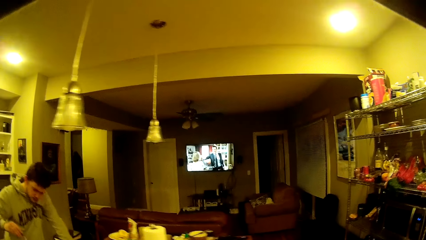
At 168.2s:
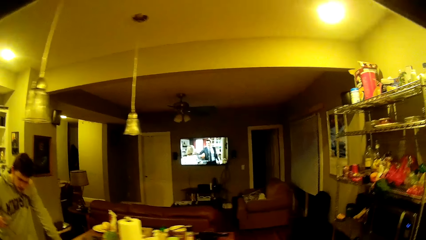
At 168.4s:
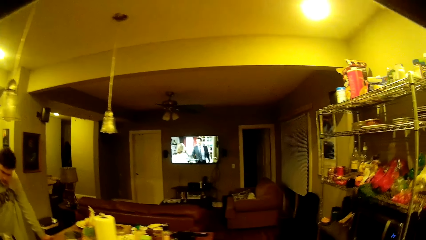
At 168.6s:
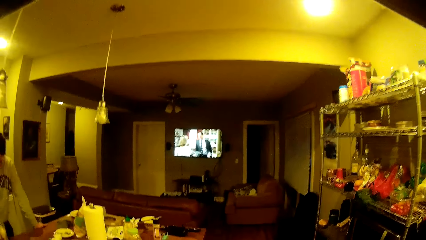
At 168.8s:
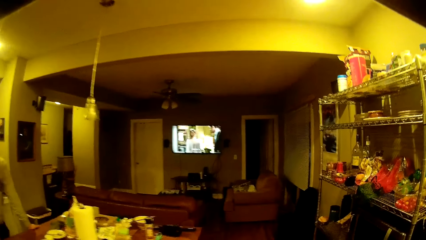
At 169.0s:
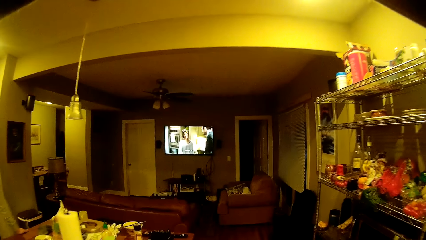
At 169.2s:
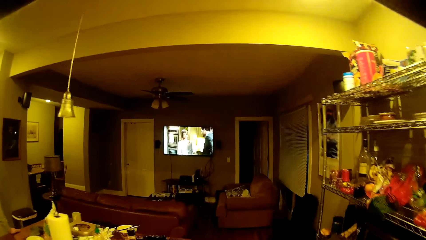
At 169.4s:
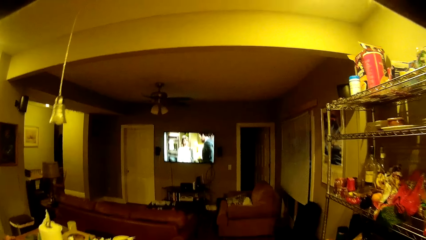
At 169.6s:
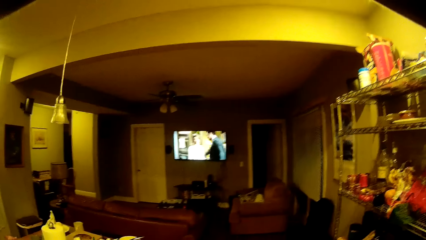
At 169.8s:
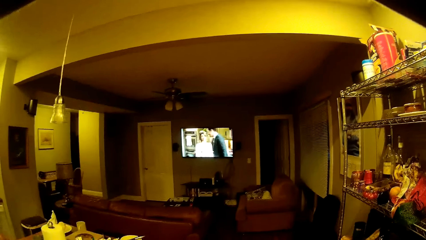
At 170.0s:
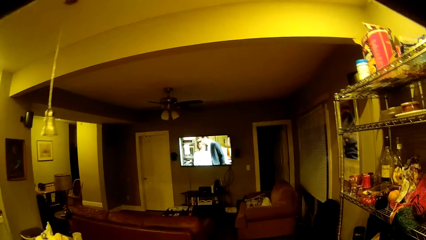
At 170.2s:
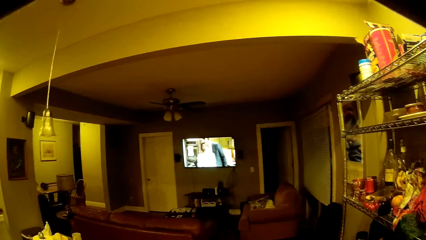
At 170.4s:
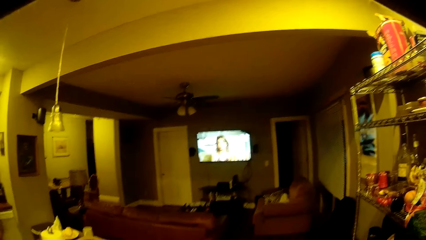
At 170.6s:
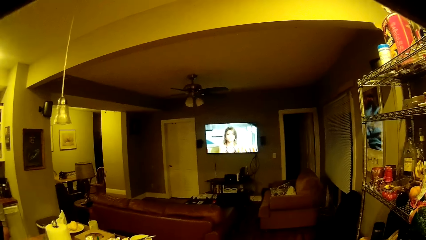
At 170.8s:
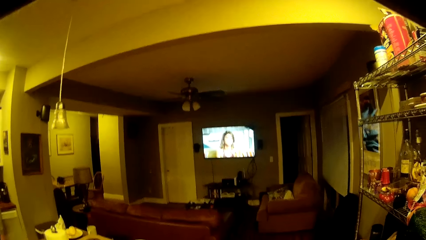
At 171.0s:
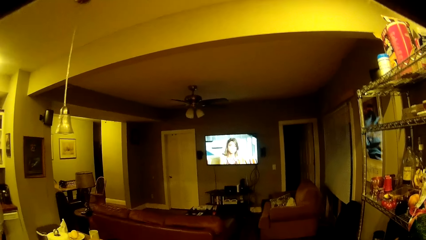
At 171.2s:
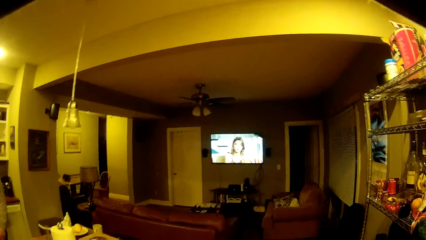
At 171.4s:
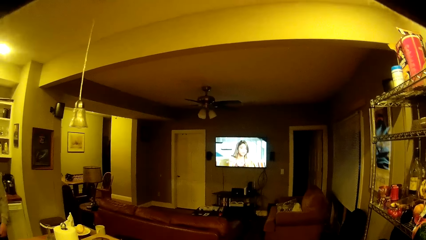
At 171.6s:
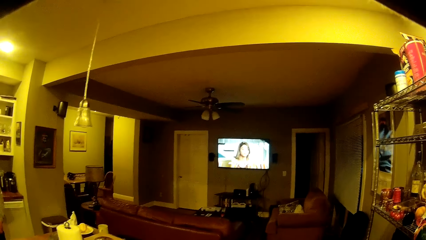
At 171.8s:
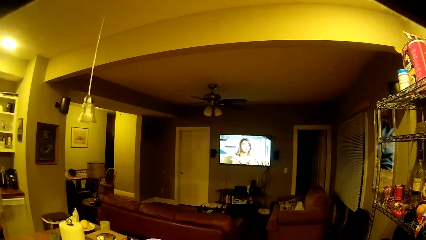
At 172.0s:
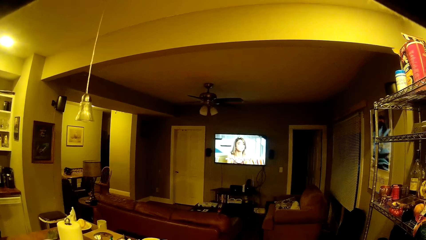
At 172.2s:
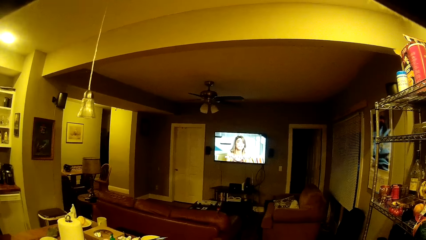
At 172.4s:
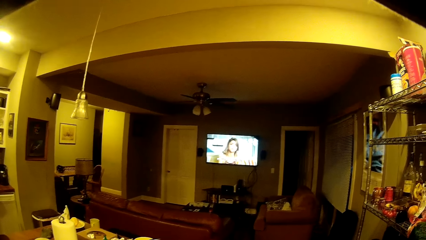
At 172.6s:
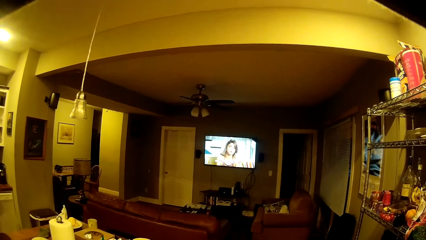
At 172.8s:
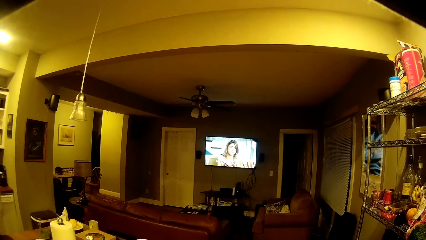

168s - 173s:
The camera wearer walks. They do something.

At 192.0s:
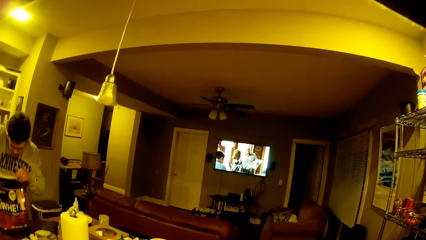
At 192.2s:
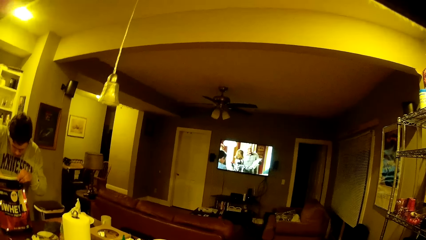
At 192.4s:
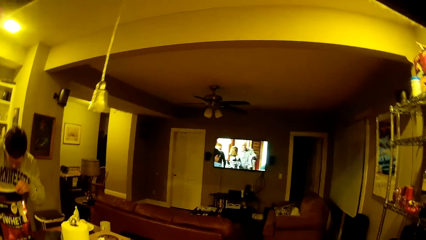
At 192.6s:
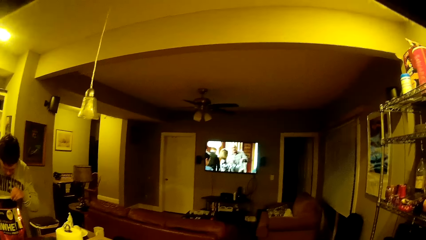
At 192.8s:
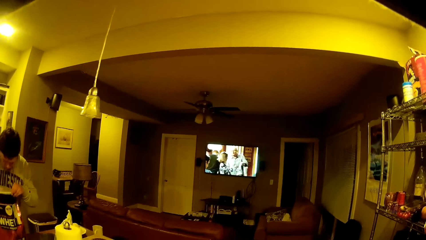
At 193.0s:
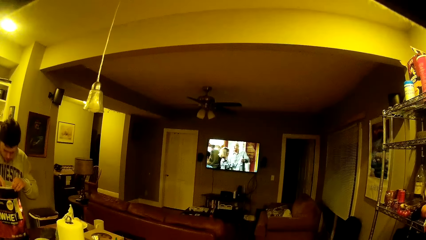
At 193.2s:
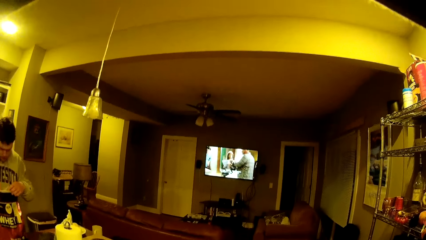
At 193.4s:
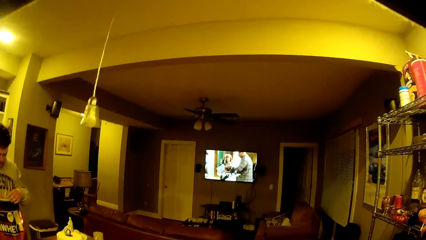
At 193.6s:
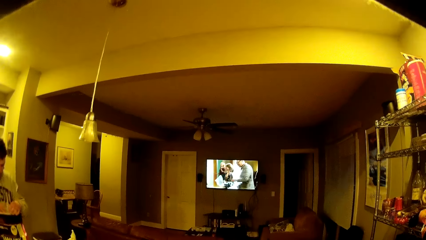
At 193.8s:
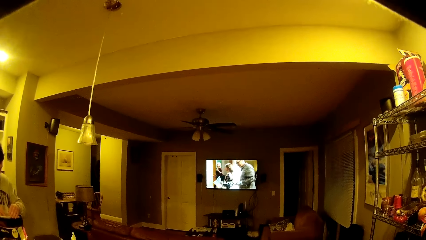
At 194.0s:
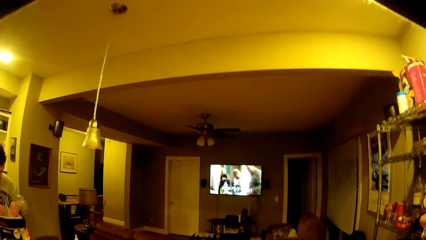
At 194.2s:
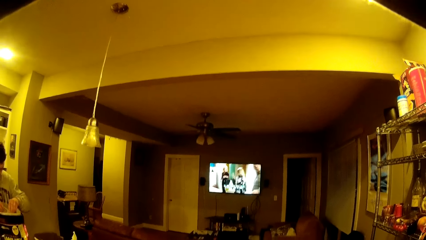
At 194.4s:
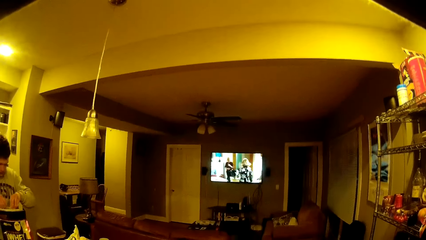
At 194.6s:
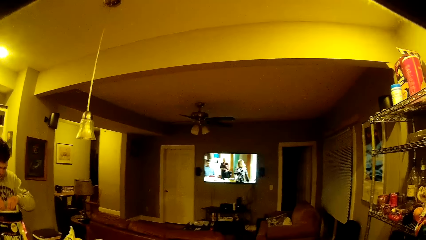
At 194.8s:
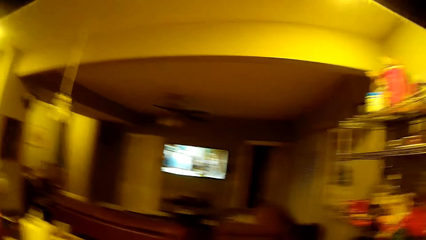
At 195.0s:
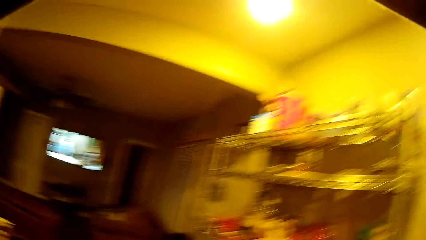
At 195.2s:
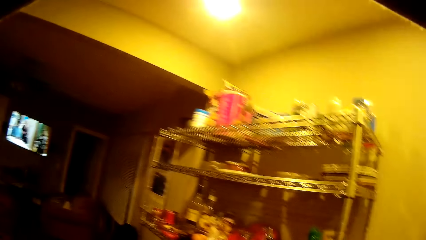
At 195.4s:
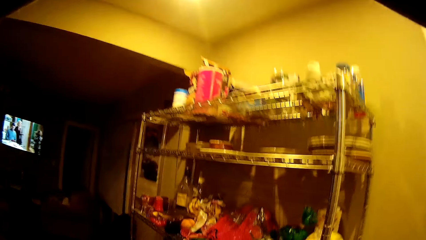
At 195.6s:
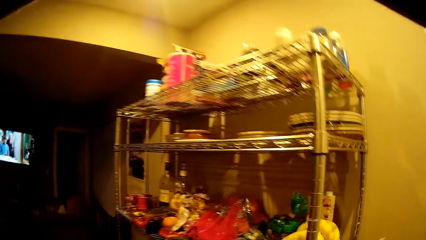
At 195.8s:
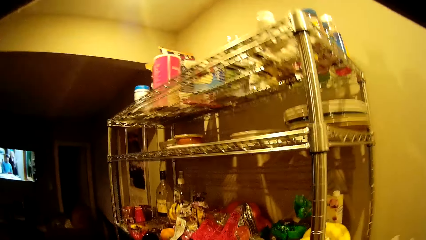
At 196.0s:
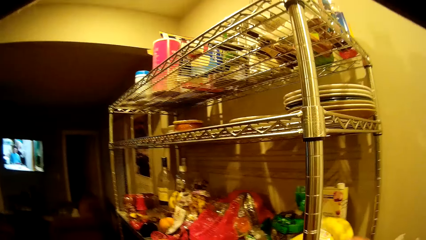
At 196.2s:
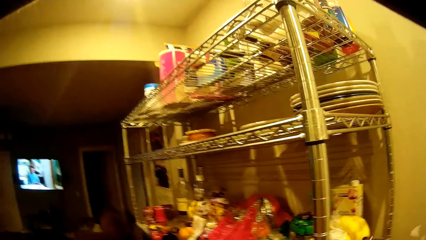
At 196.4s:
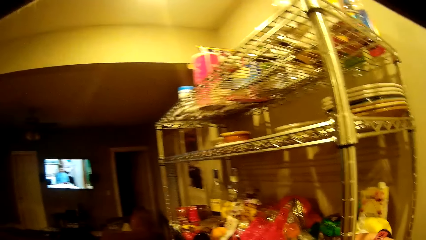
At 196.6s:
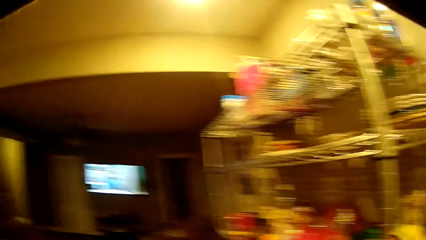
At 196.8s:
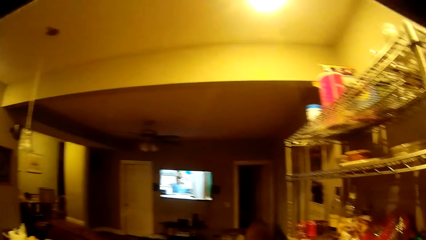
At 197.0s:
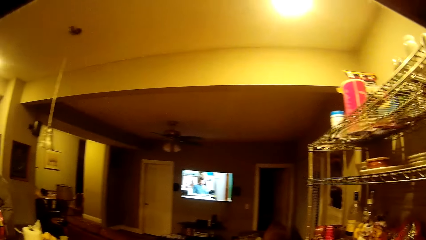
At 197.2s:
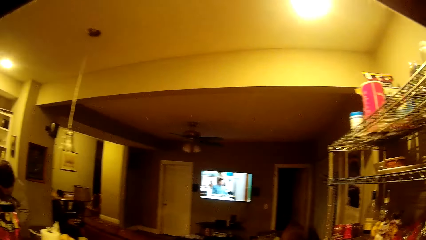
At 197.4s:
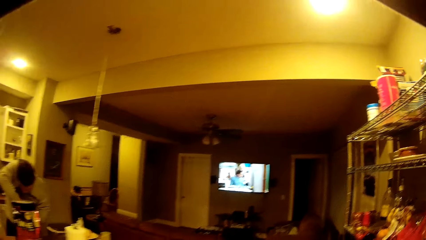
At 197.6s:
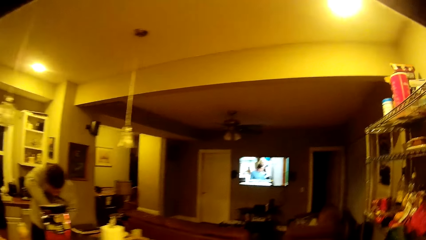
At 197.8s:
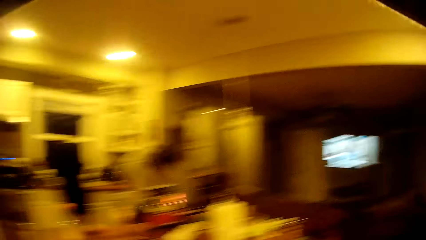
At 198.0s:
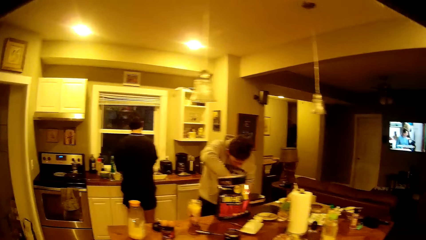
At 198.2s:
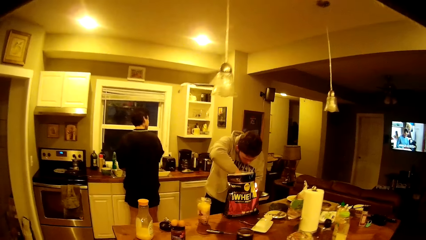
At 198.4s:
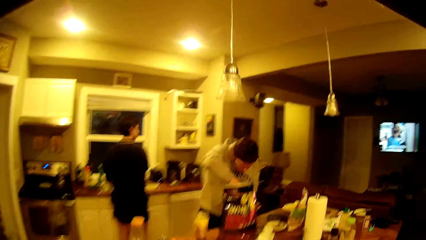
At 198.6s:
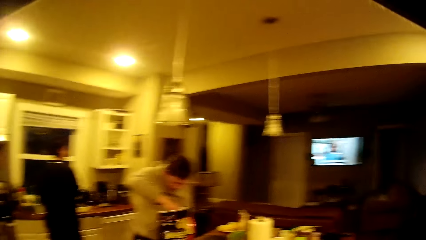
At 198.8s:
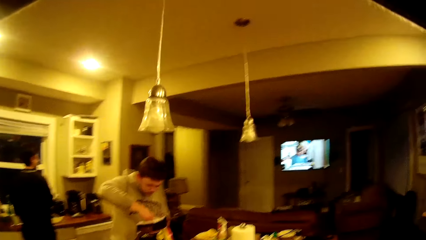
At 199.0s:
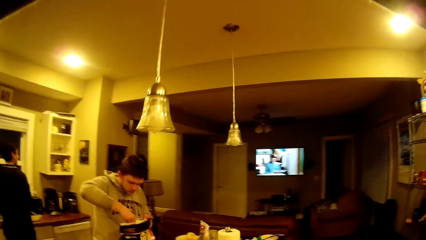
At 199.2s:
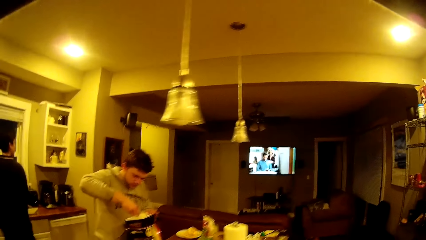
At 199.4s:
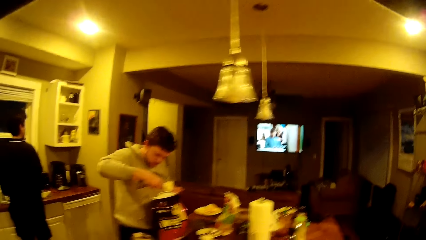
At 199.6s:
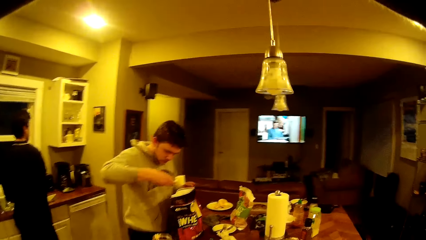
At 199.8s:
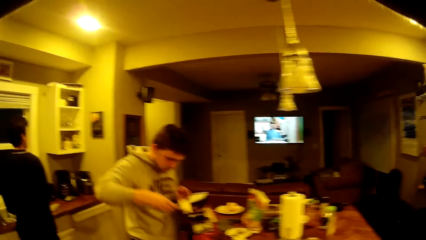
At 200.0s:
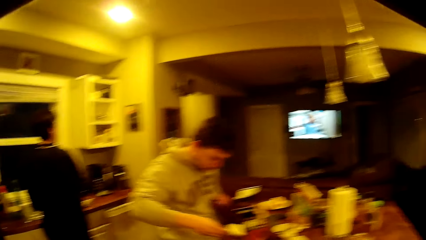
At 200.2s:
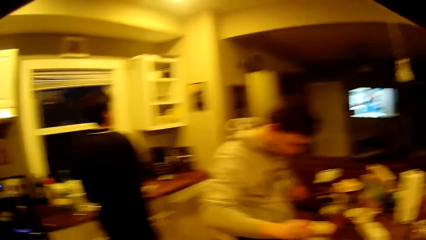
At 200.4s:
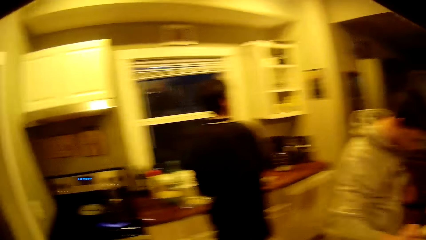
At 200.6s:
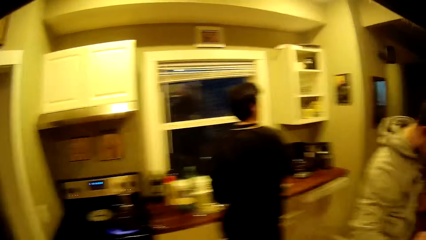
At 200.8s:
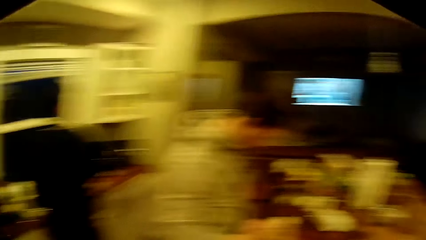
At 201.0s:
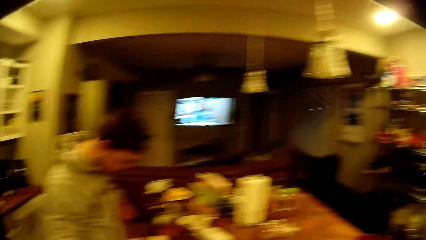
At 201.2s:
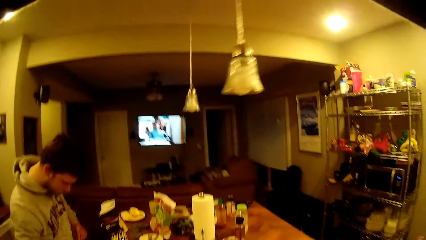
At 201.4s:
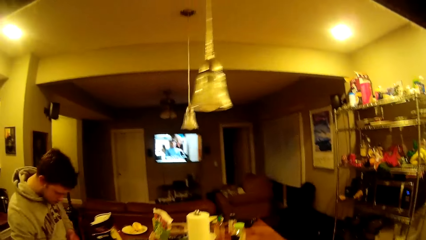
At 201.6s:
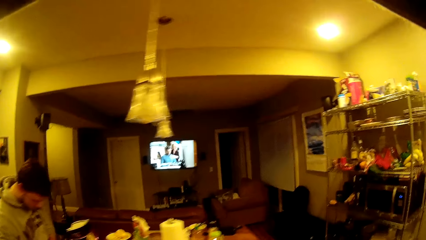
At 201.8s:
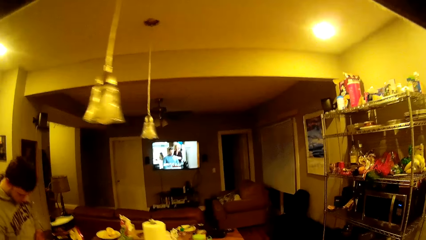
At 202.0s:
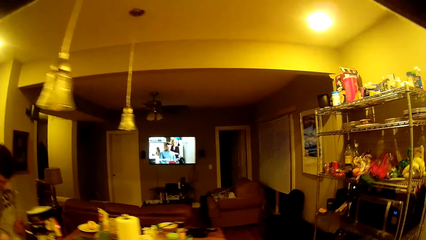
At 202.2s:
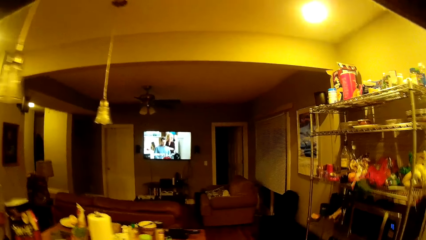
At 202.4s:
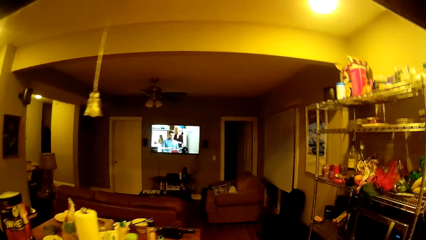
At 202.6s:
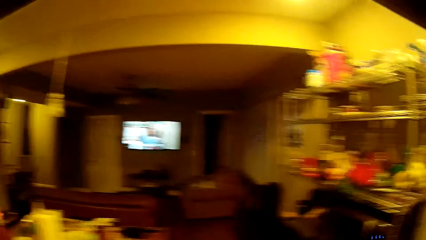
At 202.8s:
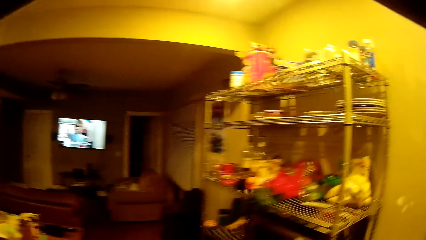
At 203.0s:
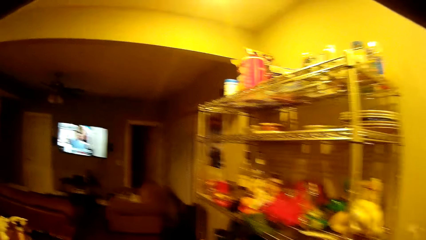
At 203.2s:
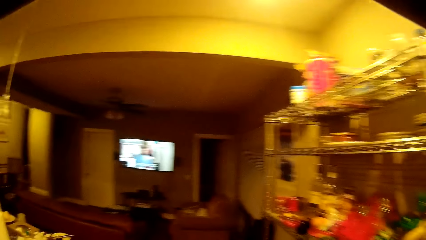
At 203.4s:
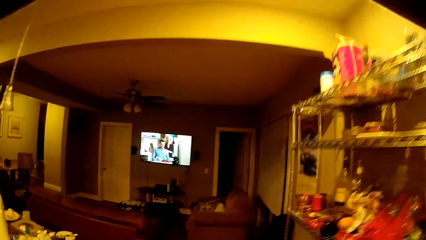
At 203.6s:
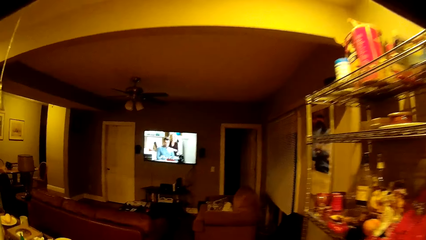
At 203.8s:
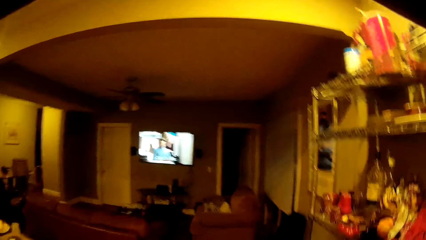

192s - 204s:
The man holds a scooper with both hands. The camera wearer moves to the shelf. The man puts his right hand in the bag of protein powder. The man scoops out some protein powder into a blender cup on the countertop with the scooper in his right hand. The camera wearer walks around. They look around. They walk to the shelf.
